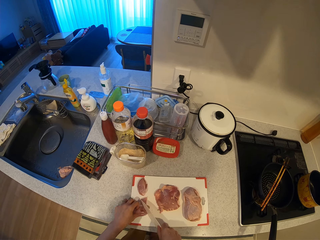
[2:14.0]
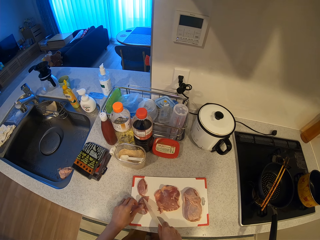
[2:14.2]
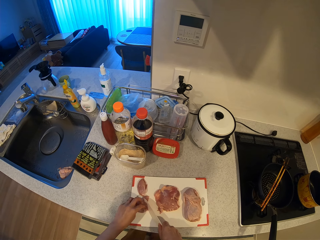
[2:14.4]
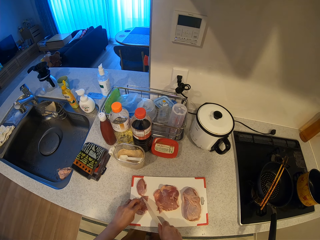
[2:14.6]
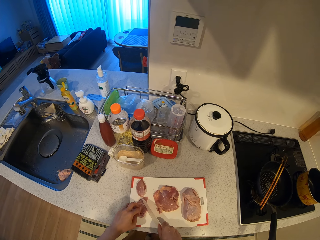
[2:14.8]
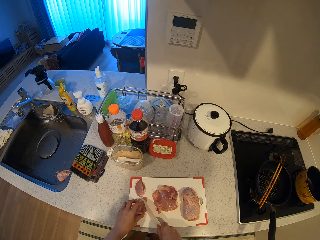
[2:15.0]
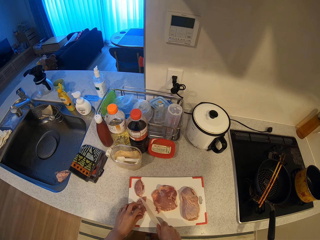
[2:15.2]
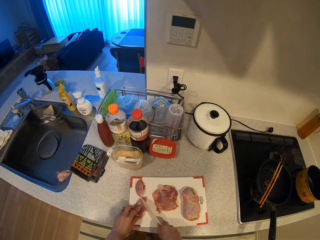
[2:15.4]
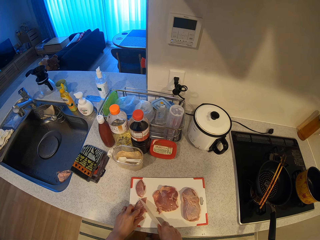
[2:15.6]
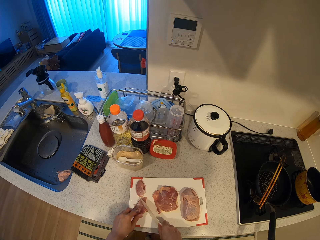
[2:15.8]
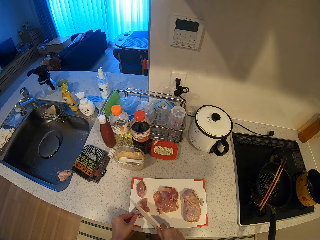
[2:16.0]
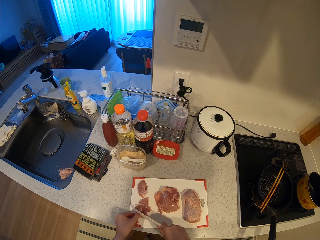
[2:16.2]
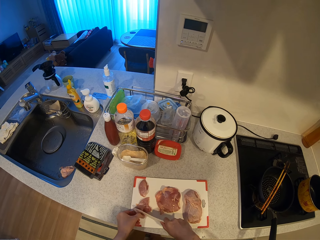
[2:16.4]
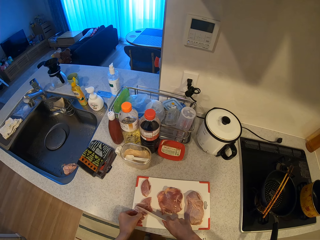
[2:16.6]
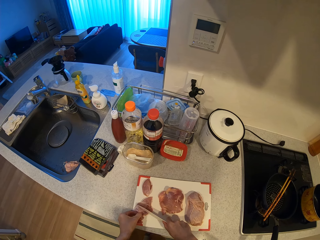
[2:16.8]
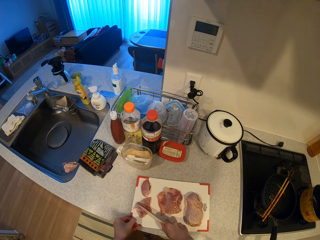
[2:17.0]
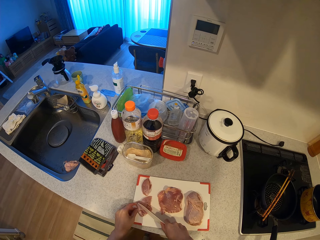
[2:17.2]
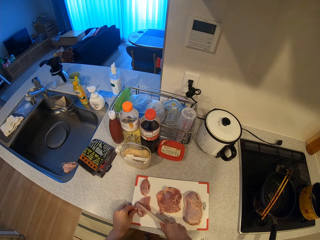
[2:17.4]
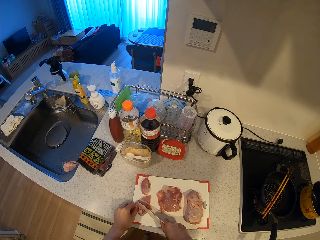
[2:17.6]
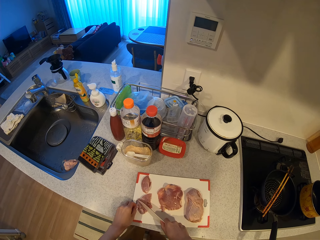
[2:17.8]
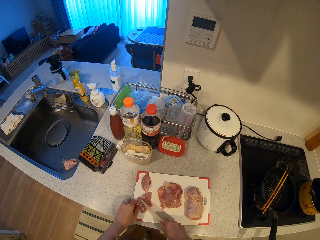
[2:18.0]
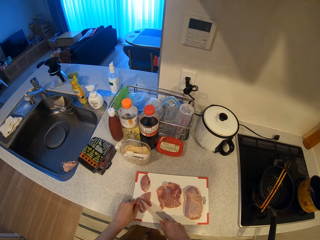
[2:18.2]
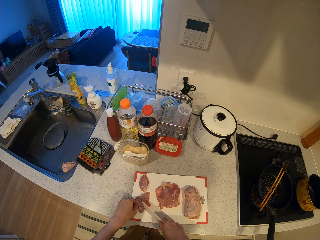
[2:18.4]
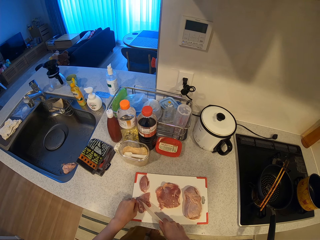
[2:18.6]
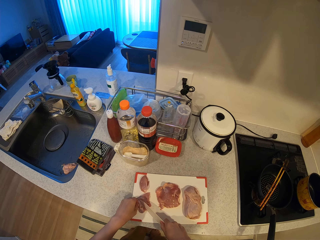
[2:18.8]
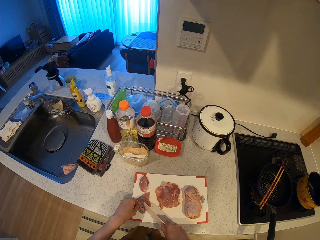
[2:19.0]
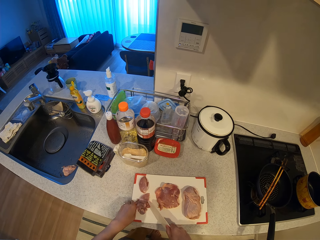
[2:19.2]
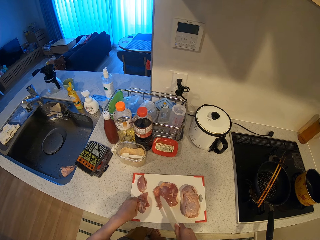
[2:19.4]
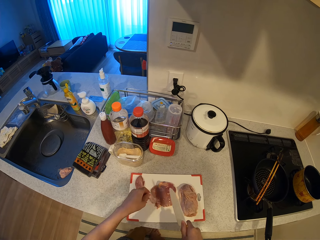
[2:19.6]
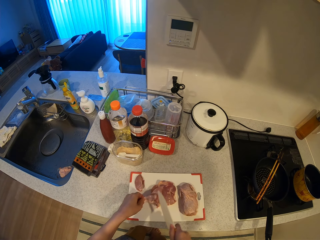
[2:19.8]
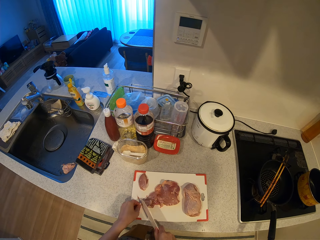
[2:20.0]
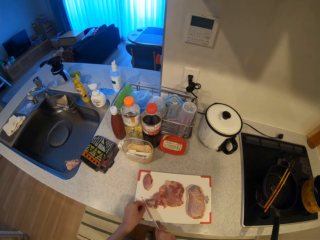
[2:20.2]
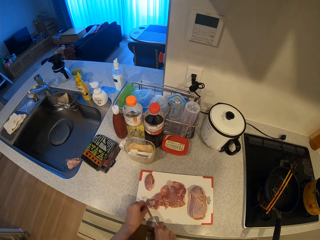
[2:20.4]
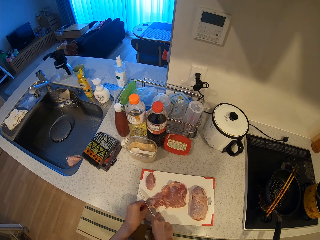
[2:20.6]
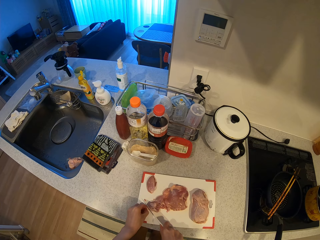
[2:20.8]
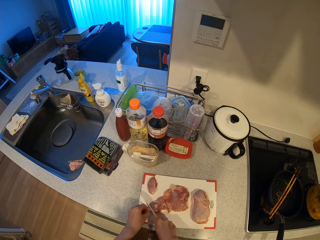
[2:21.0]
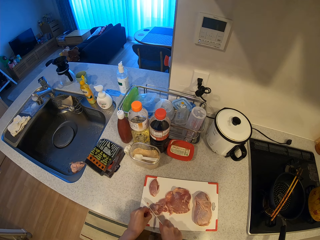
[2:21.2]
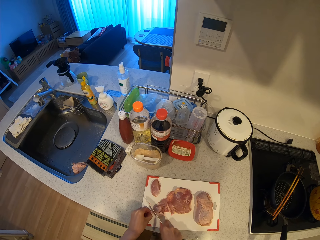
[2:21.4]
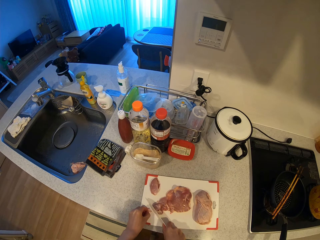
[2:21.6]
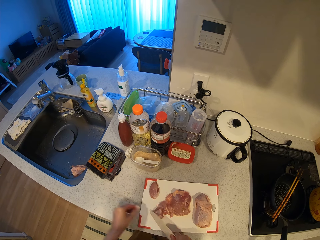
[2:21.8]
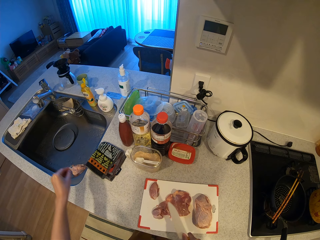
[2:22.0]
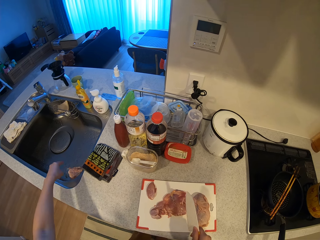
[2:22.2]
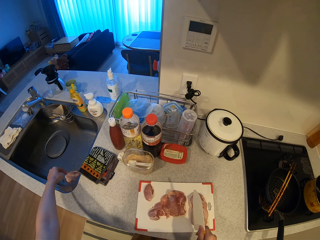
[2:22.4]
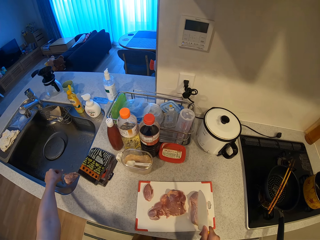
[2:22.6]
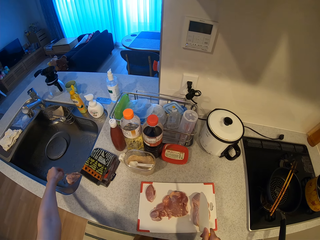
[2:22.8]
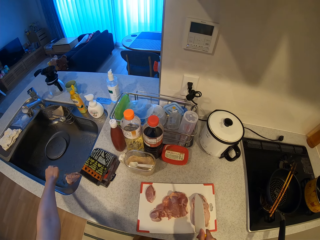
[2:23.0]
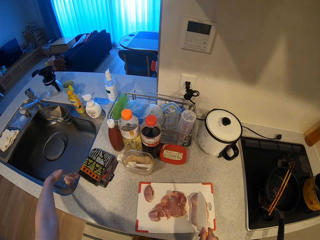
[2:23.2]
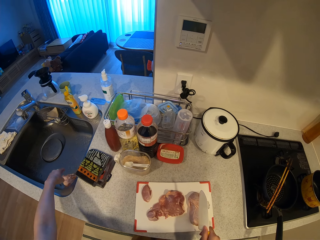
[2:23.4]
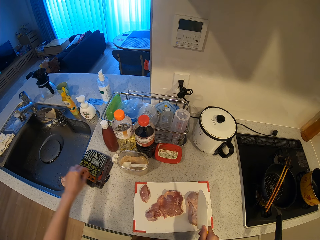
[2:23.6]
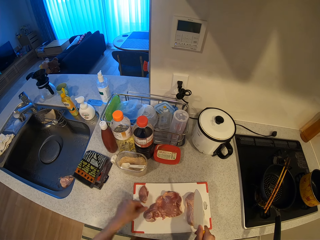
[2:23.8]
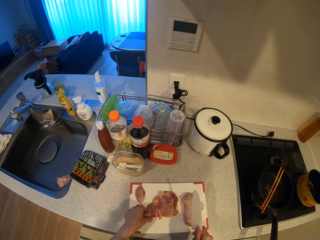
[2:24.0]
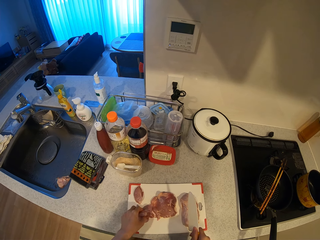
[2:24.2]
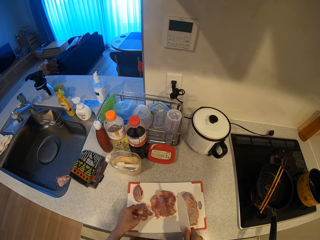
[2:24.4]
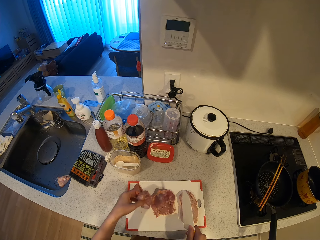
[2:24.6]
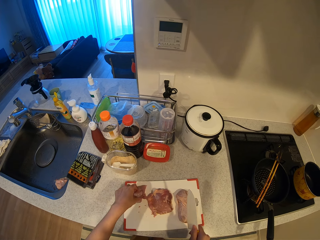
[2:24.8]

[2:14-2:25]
The camera wearer puts a piece of meat in the sink.

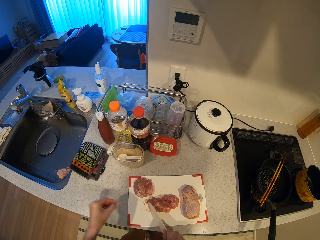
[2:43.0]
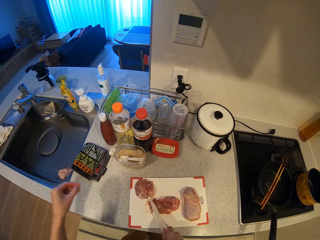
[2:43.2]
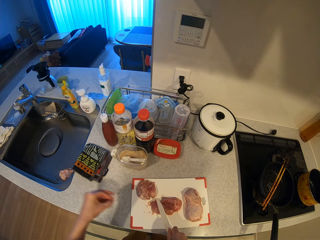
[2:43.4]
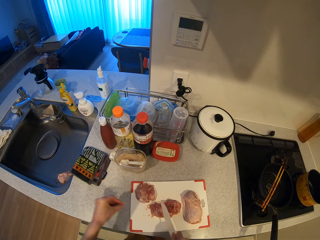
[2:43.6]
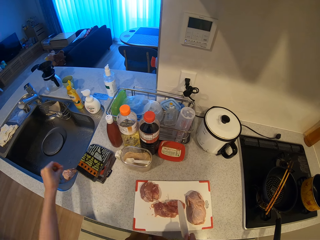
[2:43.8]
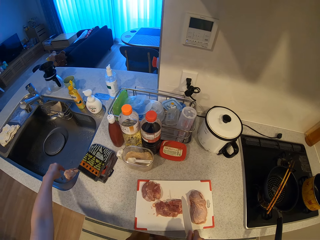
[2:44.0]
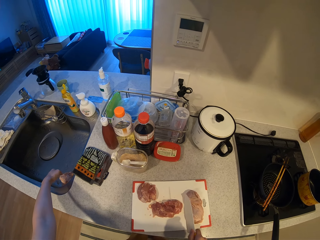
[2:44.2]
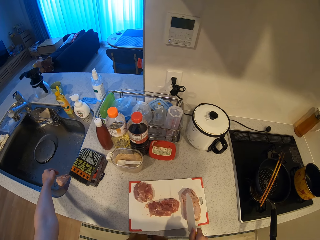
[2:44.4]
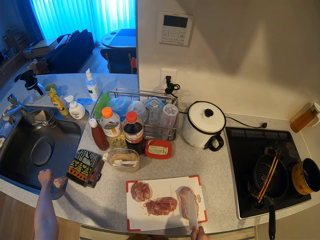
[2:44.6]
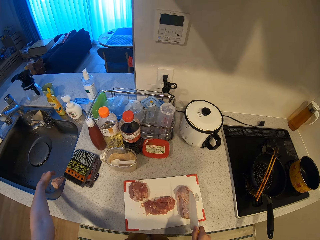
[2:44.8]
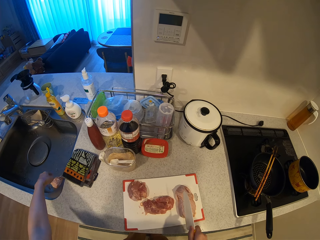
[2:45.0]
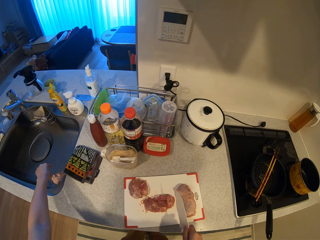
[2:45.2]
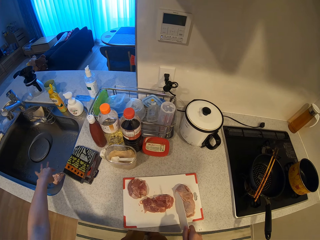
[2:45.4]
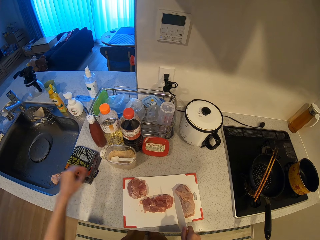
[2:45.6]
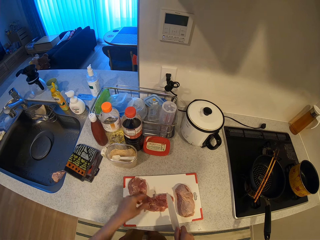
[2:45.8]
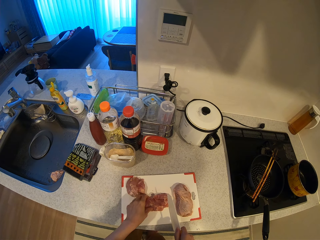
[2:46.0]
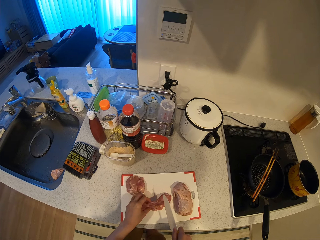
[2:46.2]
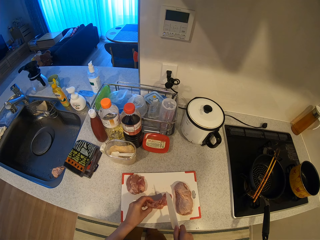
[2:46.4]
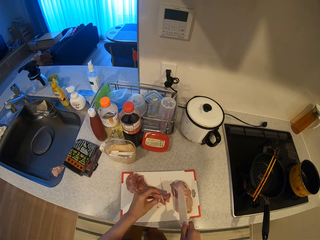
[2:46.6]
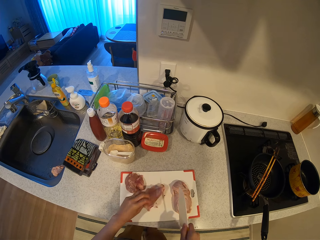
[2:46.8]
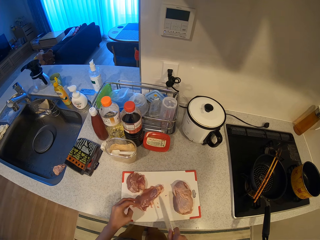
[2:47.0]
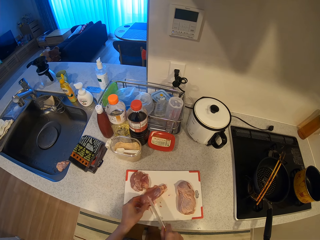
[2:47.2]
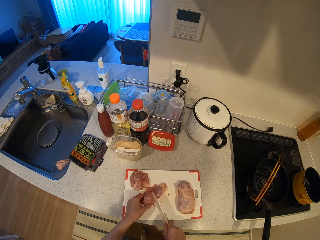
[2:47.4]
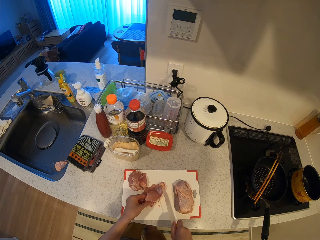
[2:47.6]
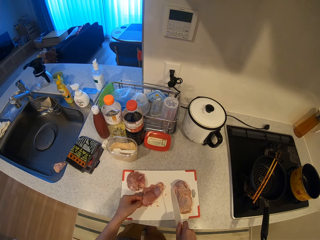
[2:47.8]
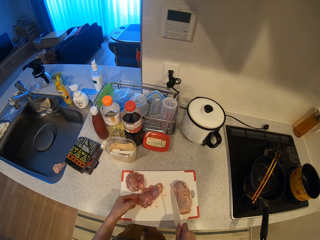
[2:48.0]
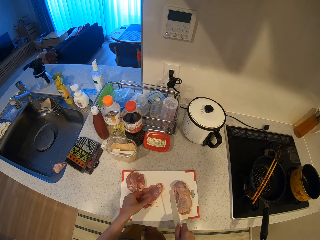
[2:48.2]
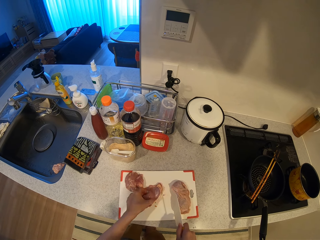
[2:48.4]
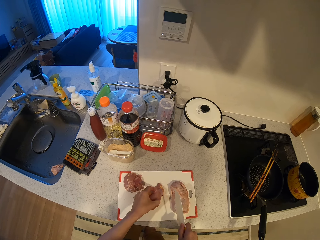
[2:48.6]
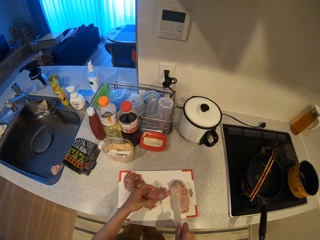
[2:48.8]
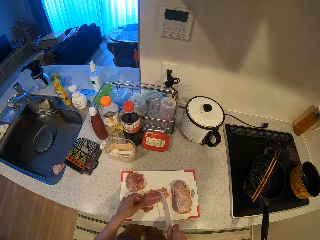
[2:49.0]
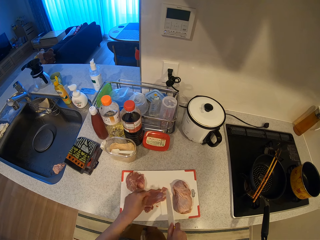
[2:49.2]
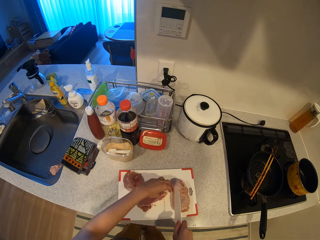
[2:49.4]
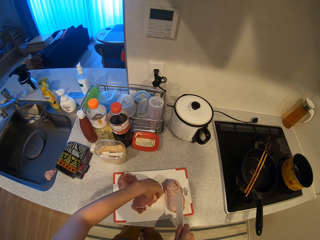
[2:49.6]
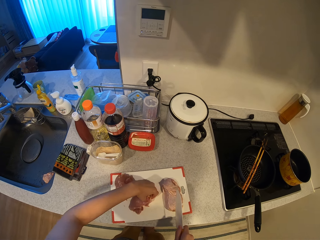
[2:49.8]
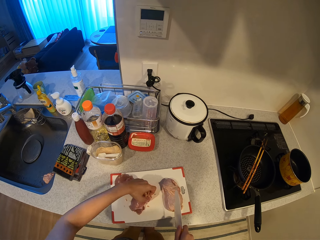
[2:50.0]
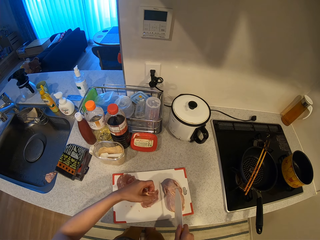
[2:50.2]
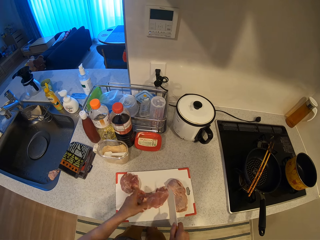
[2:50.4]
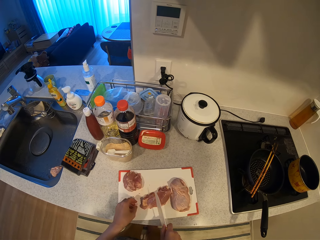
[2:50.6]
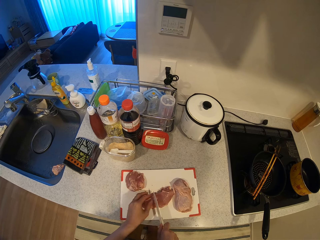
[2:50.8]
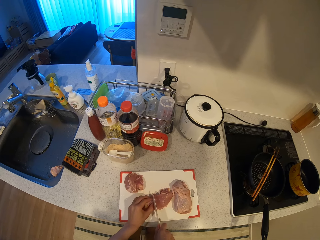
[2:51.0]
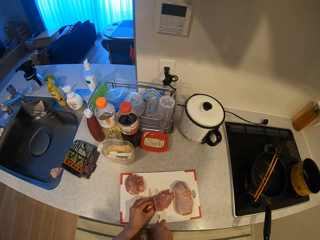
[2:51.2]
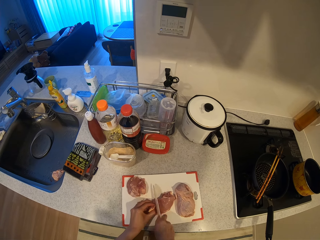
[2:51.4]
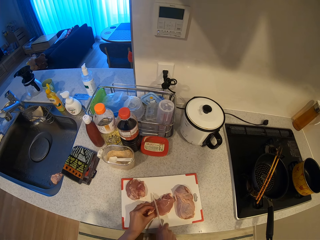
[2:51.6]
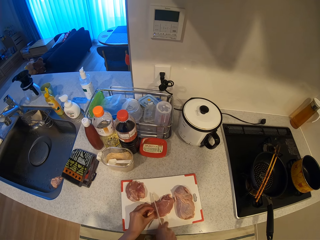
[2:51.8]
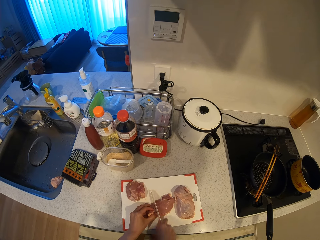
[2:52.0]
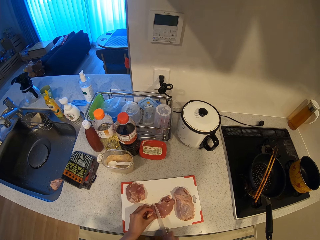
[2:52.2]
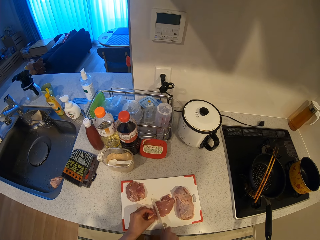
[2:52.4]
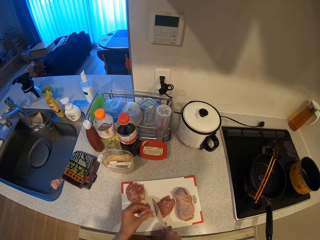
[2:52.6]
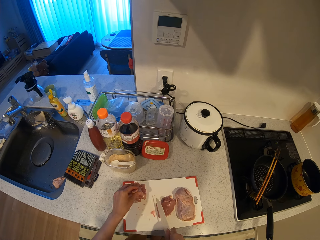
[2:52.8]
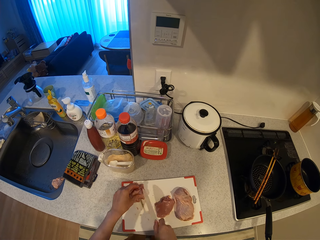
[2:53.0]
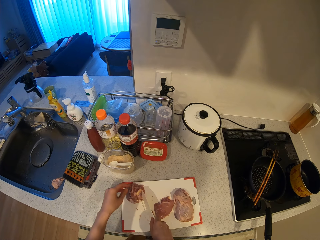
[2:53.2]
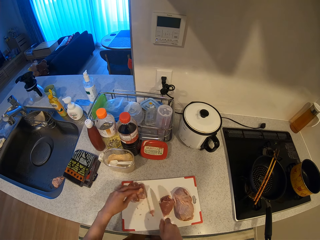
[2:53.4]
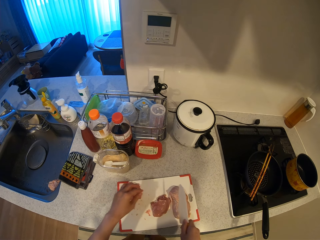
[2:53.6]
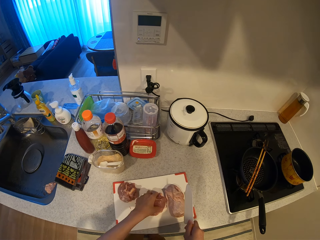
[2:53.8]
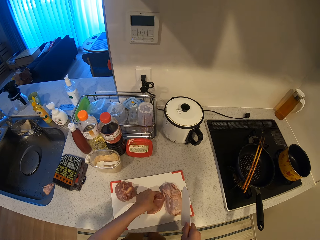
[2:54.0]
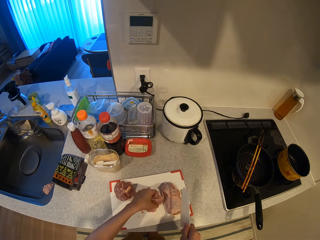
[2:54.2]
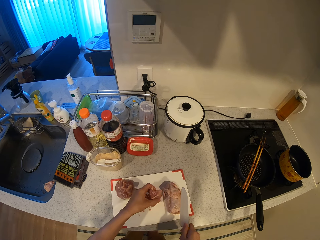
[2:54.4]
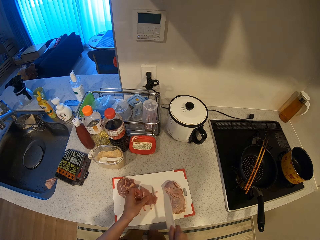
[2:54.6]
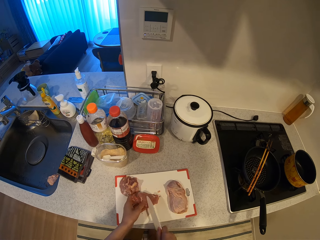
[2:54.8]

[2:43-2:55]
The camera wearer puts a piece of meat in the sink. They turn the meat. They turn the meat again. They cut the meat.
